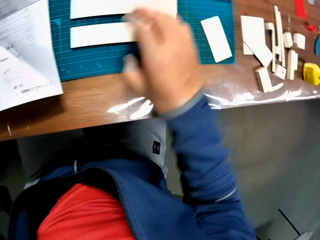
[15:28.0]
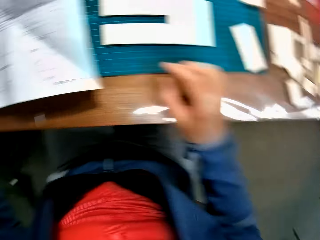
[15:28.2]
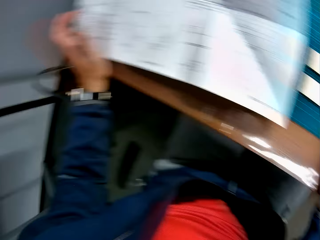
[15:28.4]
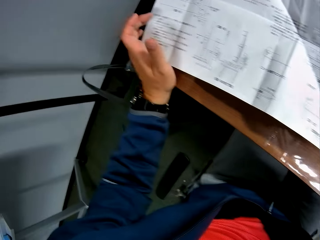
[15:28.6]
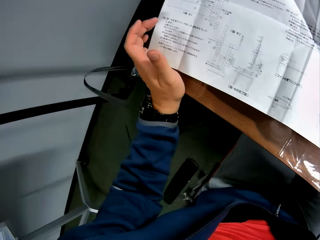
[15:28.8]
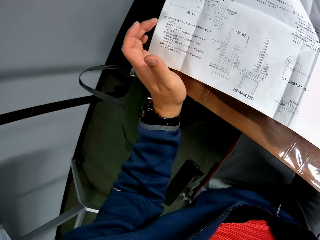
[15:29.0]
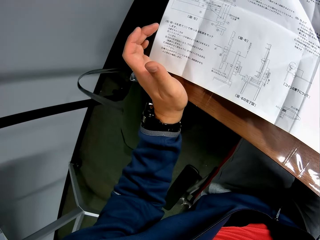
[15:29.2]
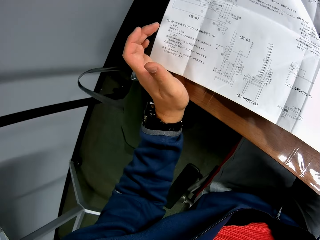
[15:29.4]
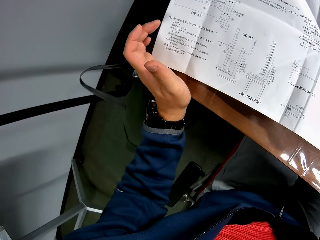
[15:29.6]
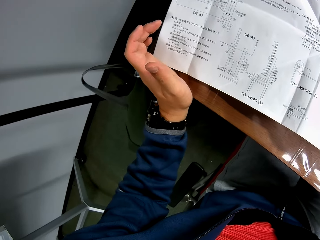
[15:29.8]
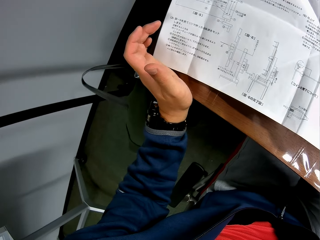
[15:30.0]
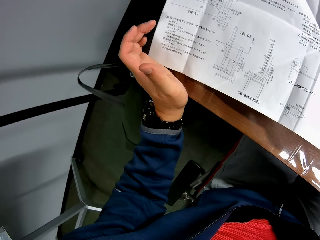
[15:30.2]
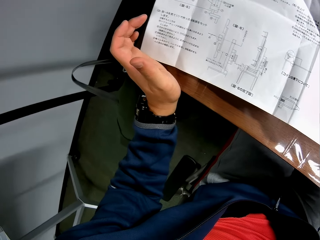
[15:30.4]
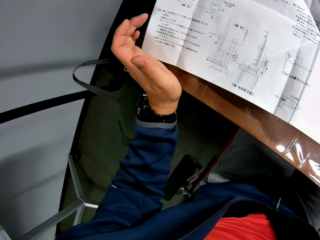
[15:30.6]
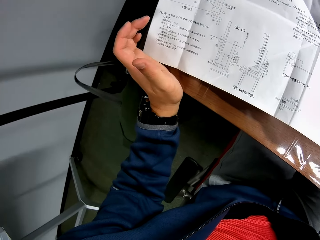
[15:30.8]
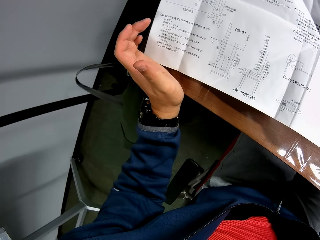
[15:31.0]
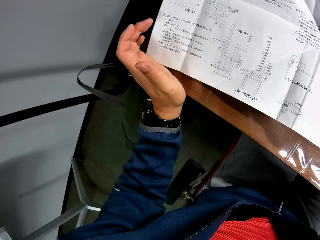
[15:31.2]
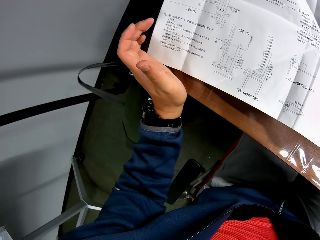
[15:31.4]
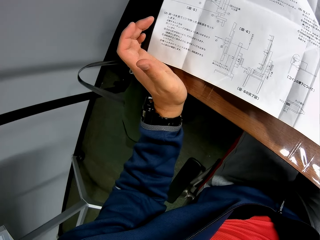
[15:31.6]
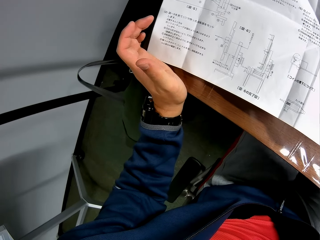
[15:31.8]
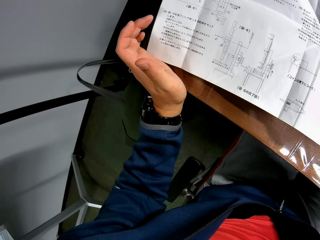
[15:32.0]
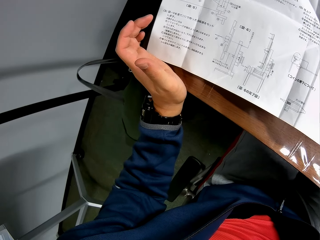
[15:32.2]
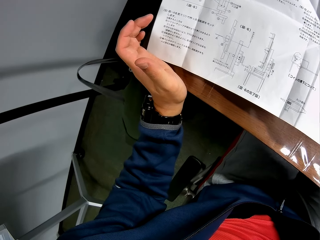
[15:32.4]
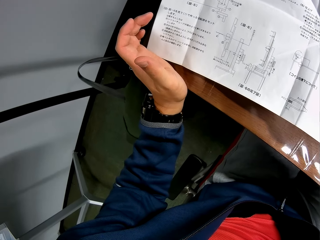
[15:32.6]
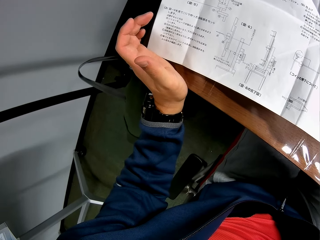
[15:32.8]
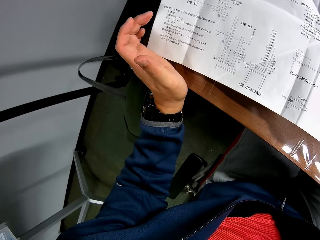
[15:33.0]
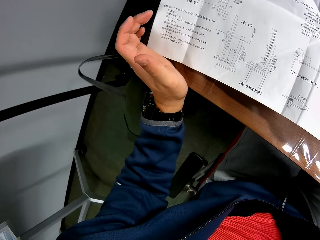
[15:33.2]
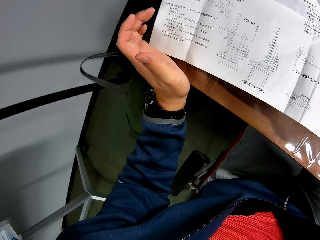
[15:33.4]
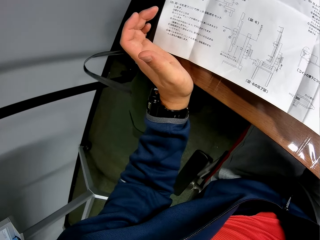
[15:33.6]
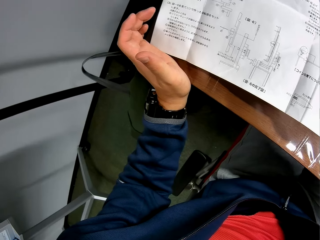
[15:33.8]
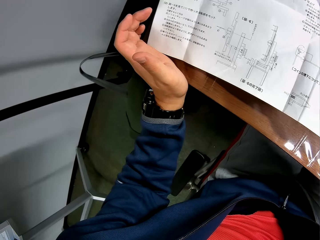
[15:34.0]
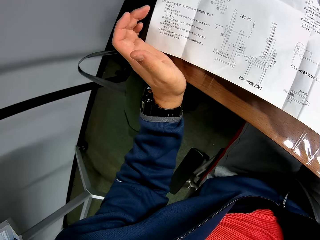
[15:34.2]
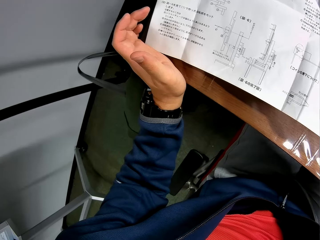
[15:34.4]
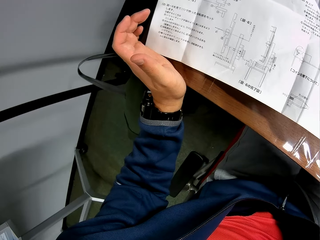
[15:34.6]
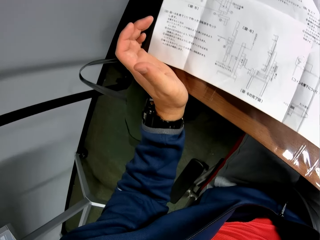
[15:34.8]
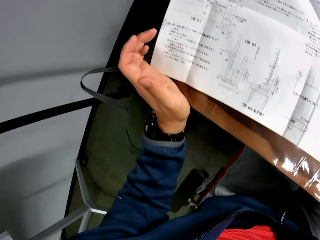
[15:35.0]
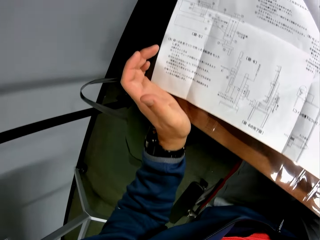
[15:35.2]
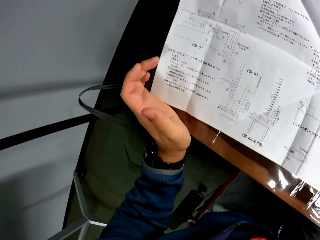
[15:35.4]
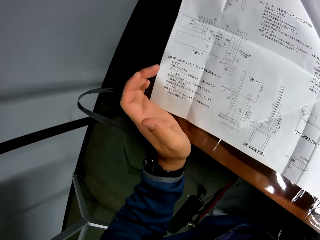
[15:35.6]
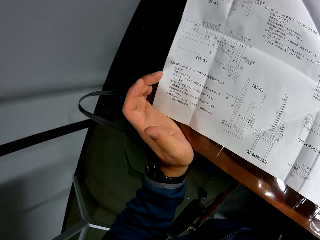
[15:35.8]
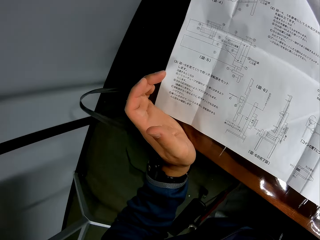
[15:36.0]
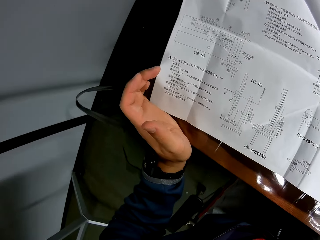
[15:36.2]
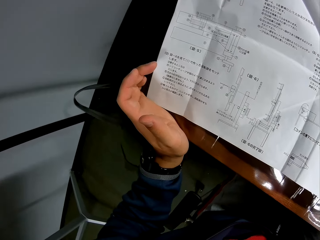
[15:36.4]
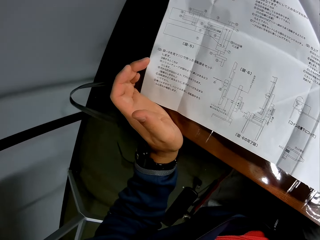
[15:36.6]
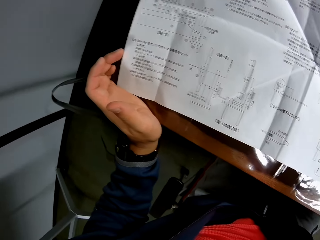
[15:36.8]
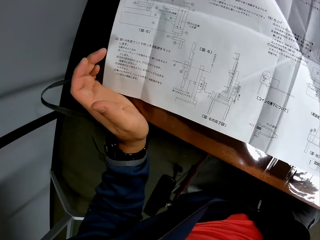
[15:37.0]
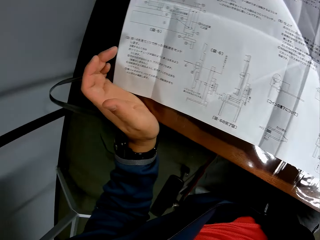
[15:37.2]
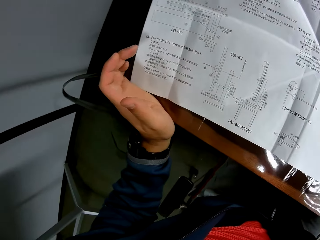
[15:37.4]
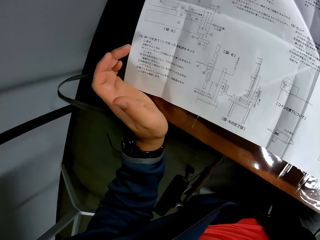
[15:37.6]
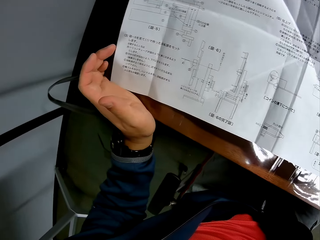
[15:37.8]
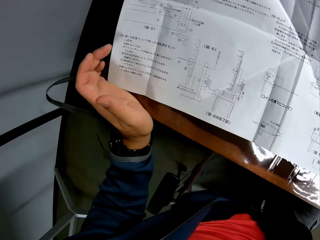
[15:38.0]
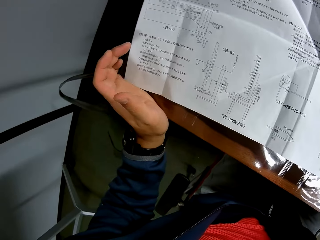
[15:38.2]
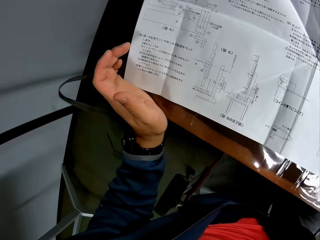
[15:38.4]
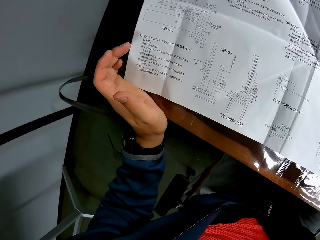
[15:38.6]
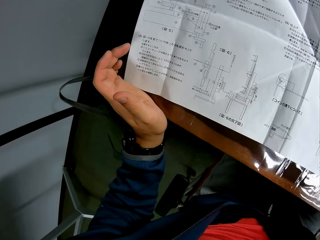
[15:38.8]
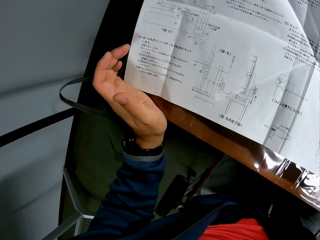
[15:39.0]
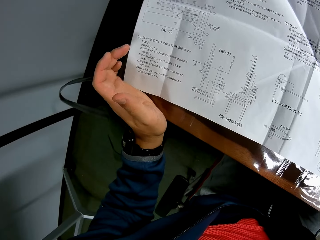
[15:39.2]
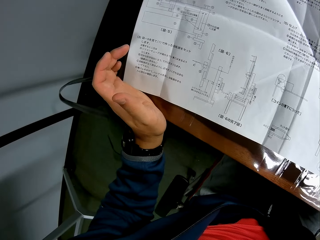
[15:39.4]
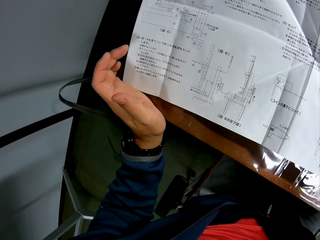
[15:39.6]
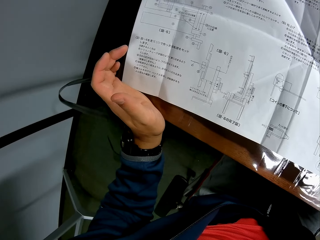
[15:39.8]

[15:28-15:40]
The camera wearer moves the joined model pieces on the green sheet. They look towards the instruction manual on the table.

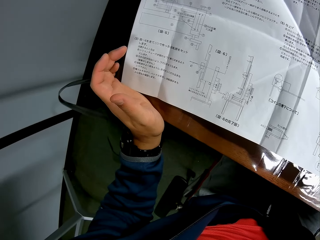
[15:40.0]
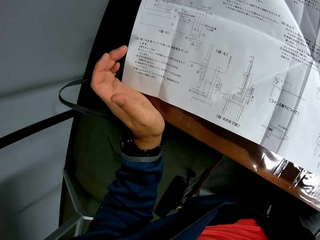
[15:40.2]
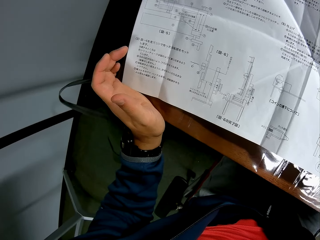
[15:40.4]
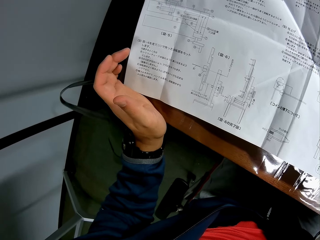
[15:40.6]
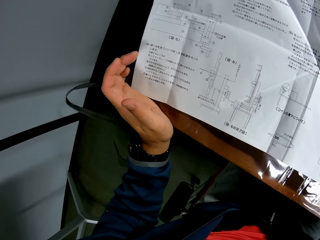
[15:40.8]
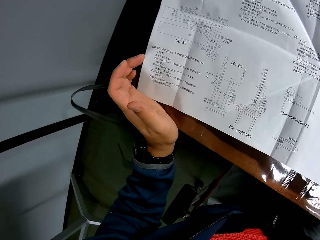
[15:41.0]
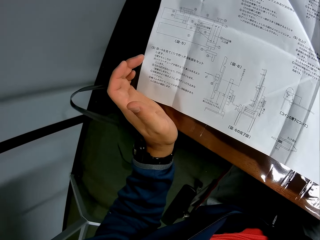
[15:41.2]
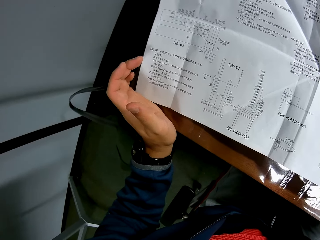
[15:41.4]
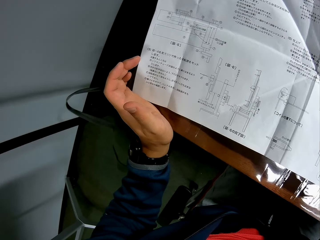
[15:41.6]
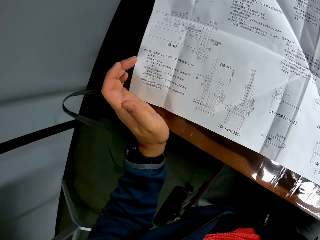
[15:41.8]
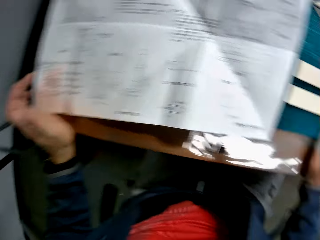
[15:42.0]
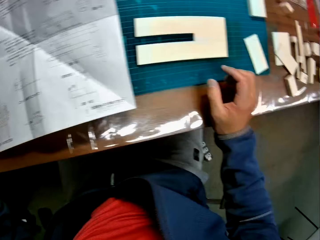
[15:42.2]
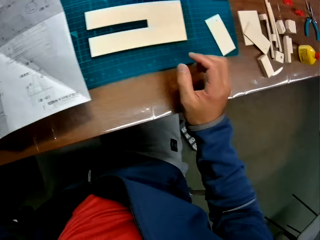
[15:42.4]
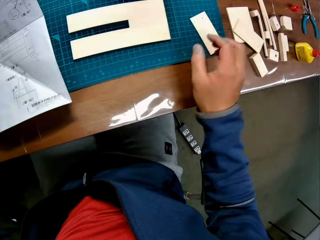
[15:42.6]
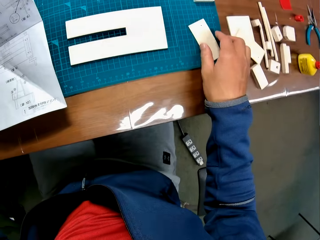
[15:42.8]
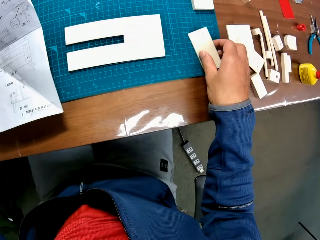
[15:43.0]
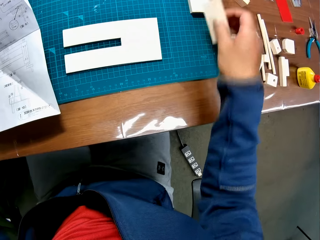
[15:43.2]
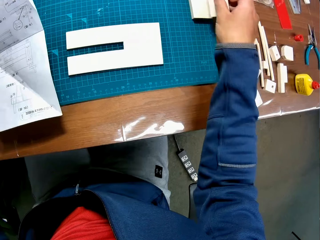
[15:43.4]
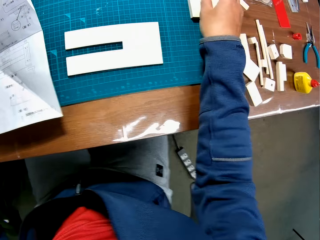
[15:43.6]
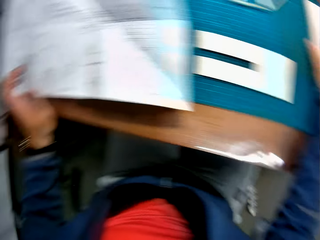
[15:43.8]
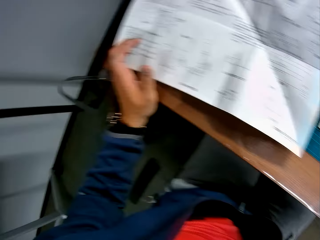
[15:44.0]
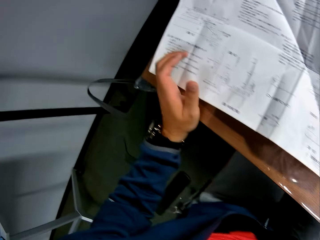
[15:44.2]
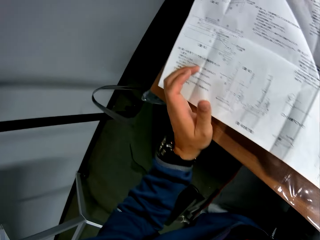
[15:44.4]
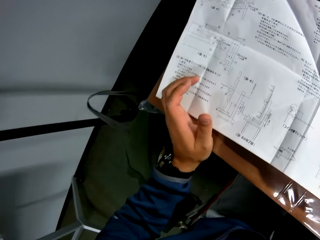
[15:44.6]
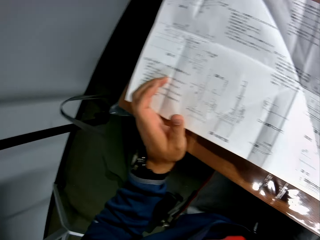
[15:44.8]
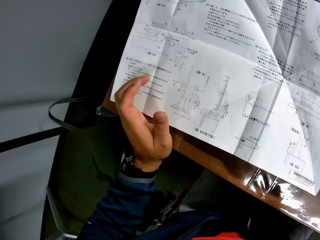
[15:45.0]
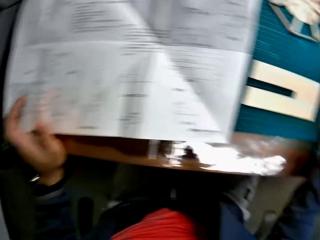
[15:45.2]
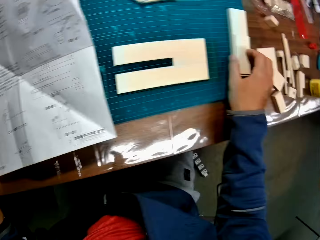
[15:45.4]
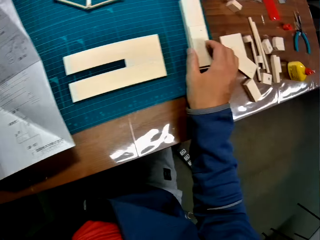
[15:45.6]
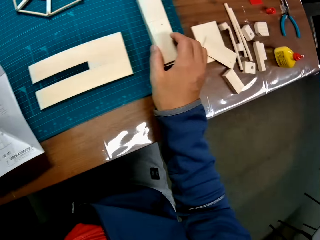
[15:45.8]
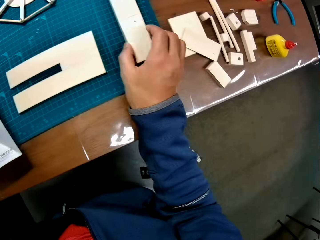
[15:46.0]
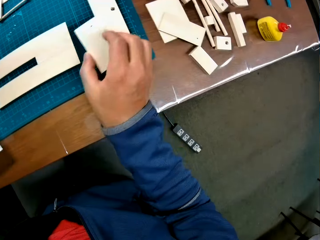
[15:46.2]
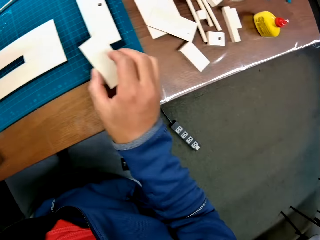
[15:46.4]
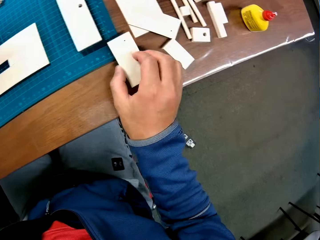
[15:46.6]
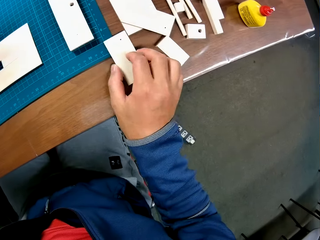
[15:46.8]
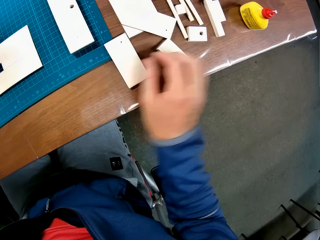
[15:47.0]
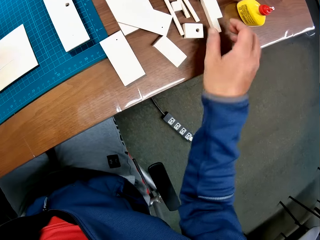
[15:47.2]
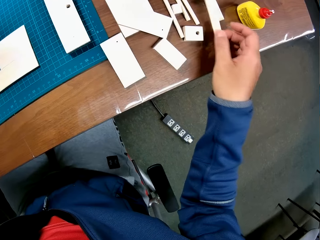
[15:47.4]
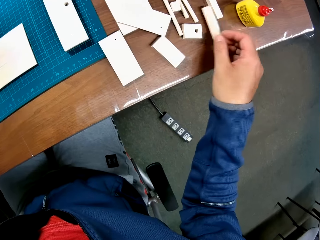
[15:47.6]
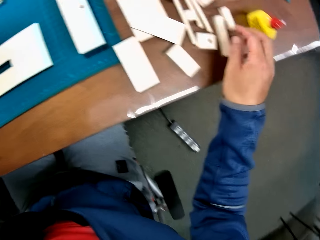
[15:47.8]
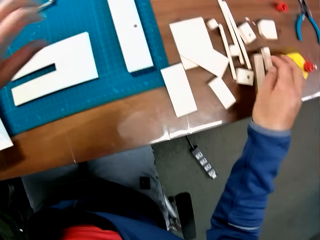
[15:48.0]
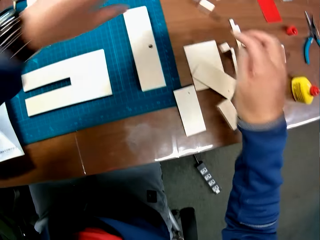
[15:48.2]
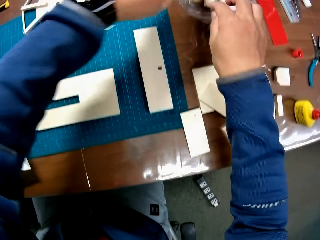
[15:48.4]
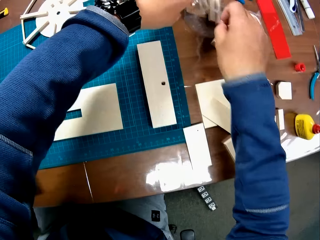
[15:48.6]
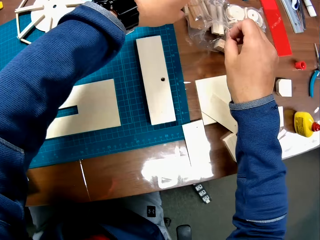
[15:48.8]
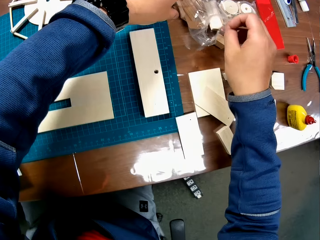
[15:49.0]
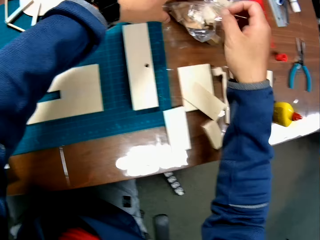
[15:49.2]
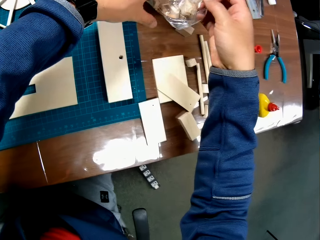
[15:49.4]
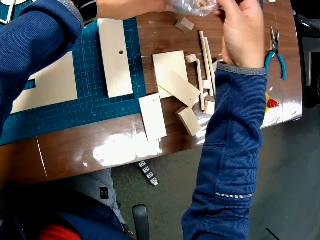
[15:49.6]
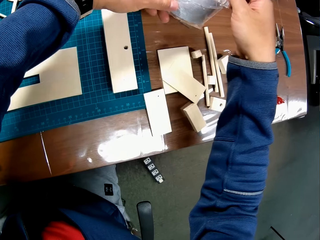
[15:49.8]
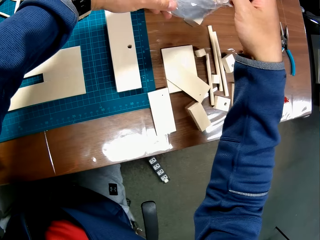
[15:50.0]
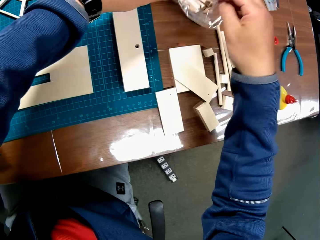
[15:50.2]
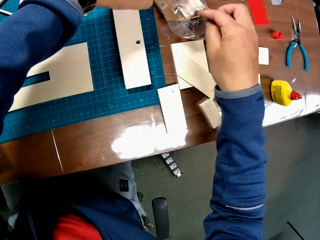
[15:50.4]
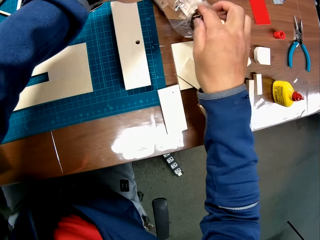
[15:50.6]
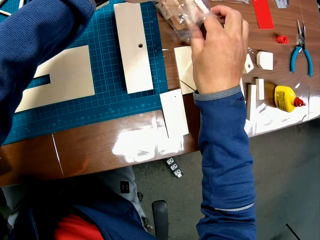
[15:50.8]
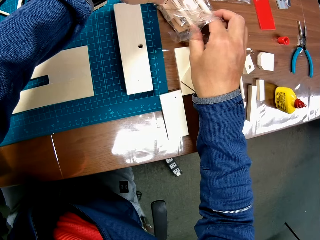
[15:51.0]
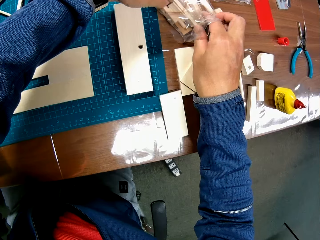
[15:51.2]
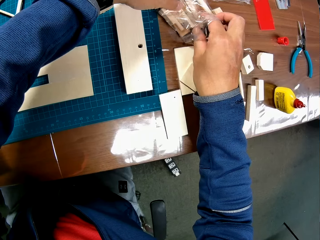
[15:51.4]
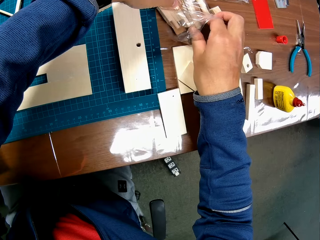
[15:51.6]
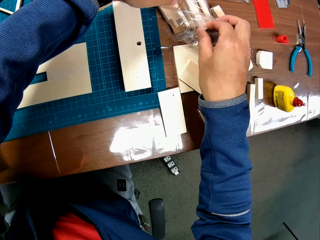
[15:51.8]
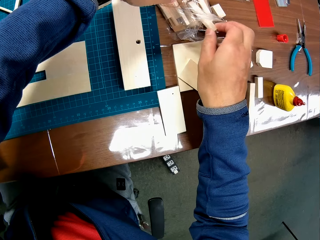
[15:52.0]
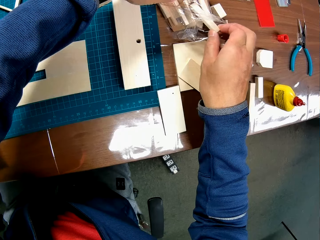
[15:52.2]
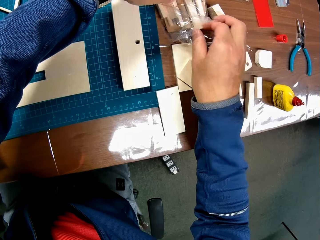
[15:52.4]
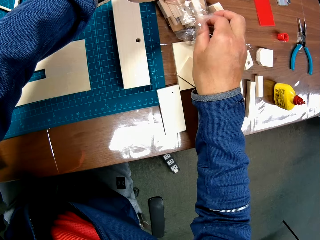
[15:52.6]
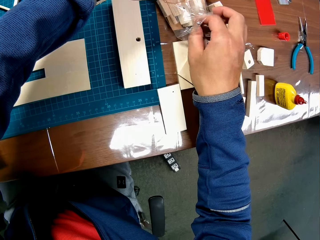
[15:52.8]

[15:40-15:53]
The camera wearer picks up the piece of woodcraft. They place a model piece from the green sheet on another model piece on the green sheet. They look towards the instruction manual on the table. They move a model piece to the table from the model piece on the green sheet. They pick up the piece of woodcraft. They move some model pieces on the table. They raise a nylon of model pieces from the table. They open up the storage paper. They drop the nylon of model pieces on the table. They remove a model piece from the nylon of model pieces.
